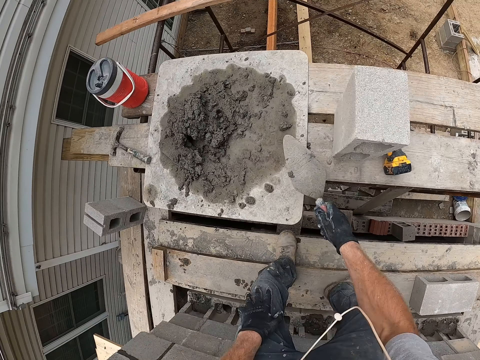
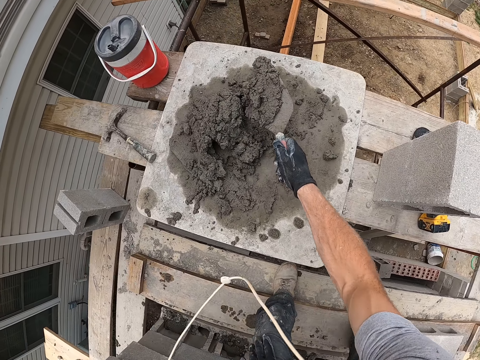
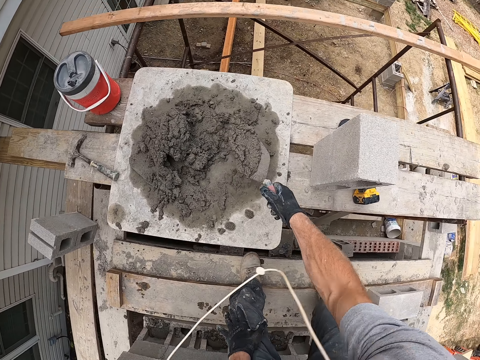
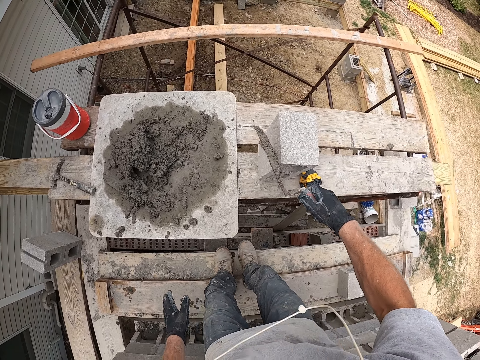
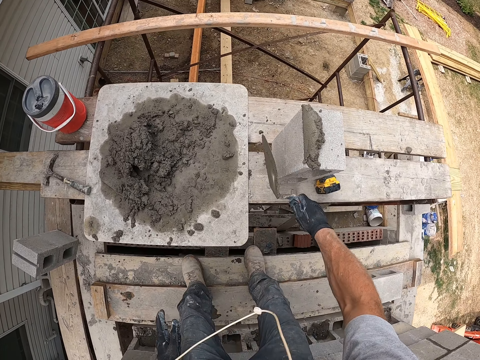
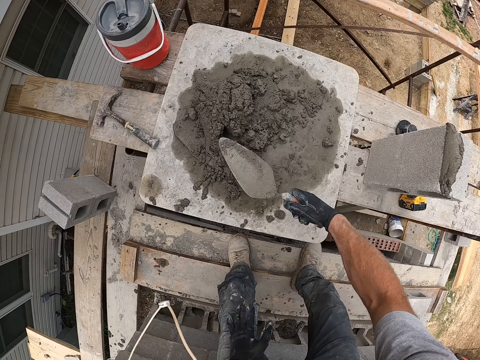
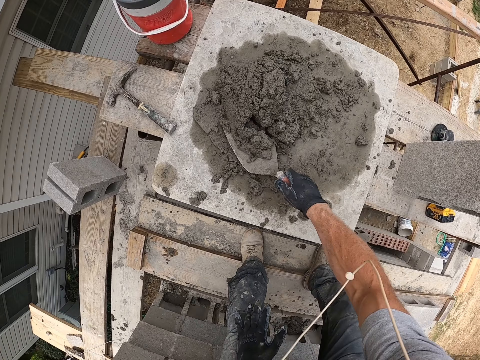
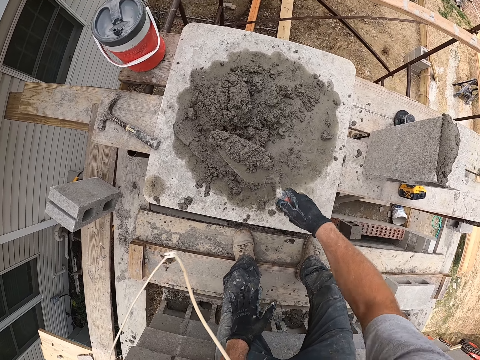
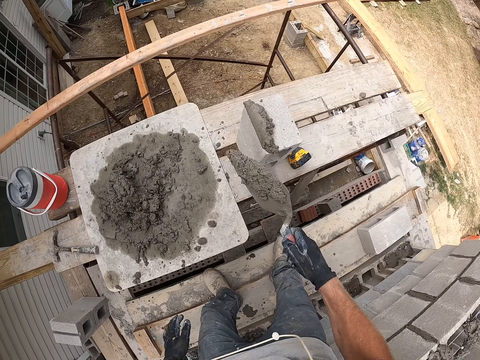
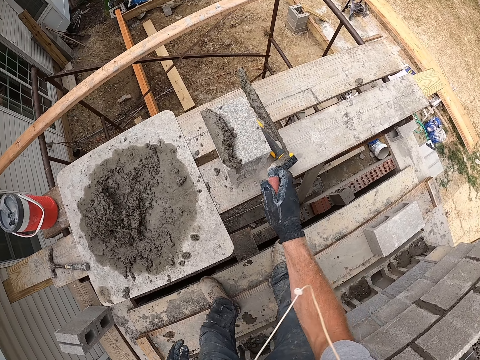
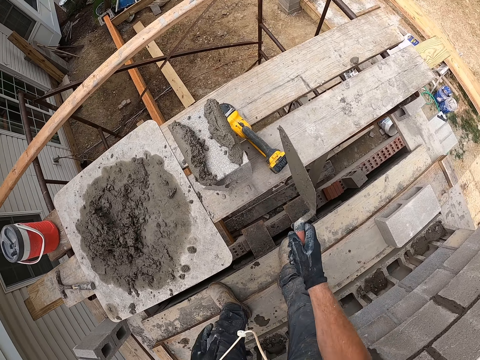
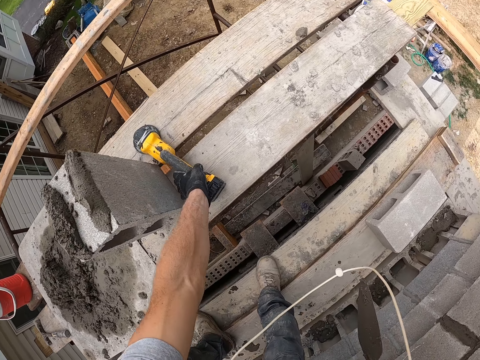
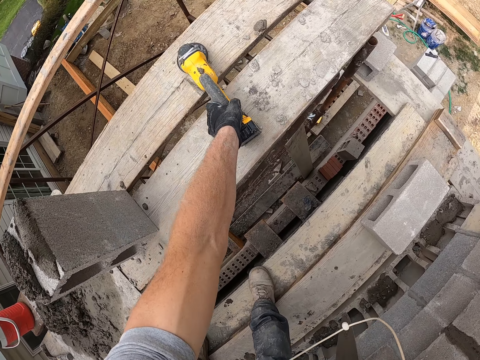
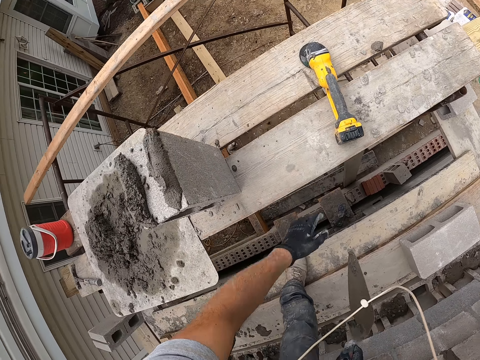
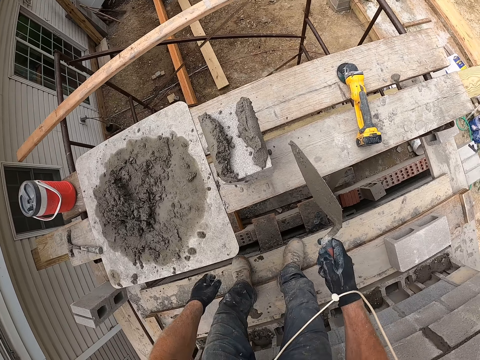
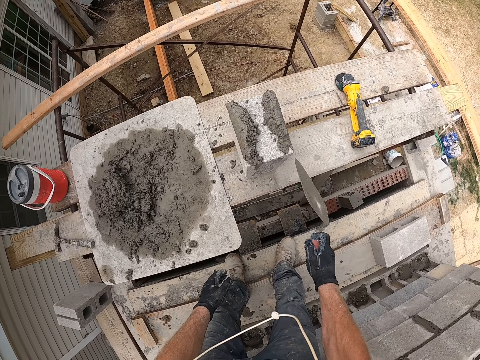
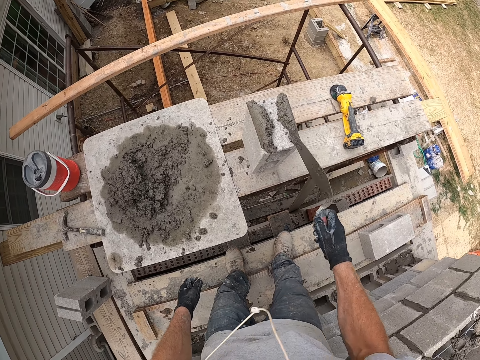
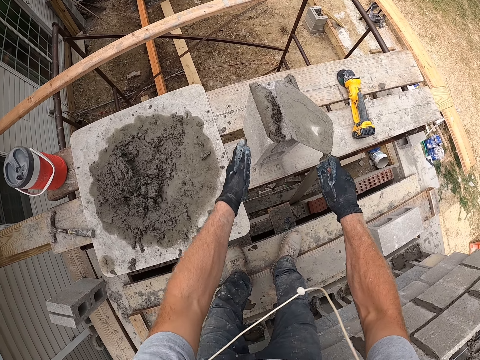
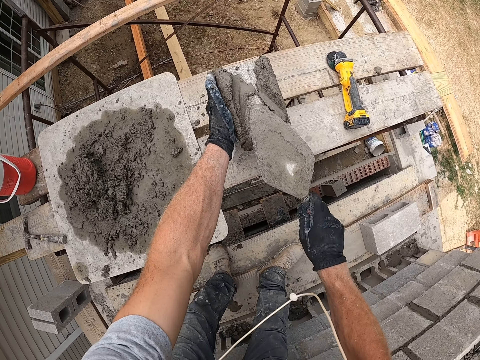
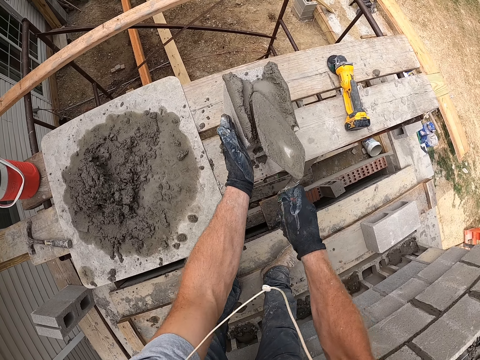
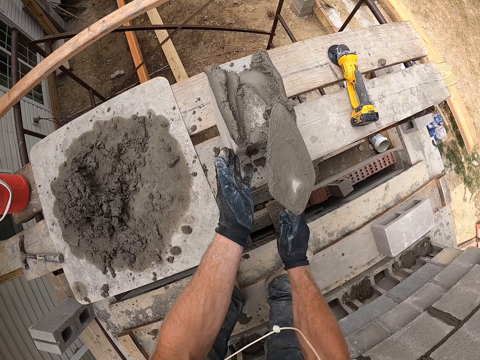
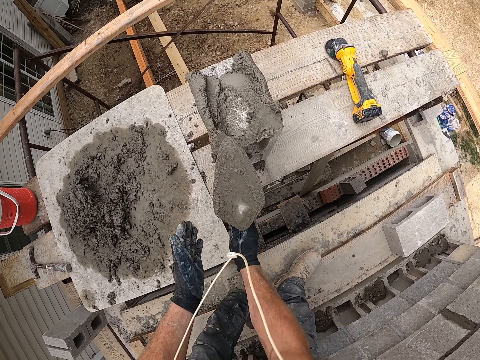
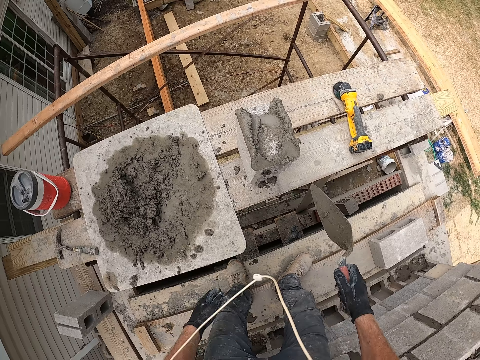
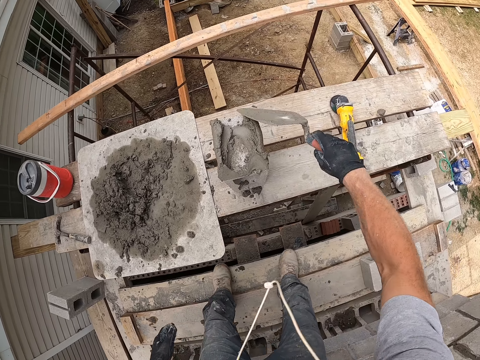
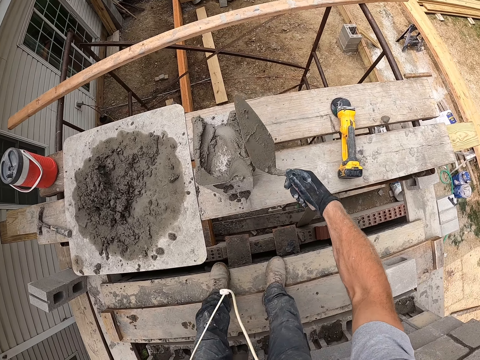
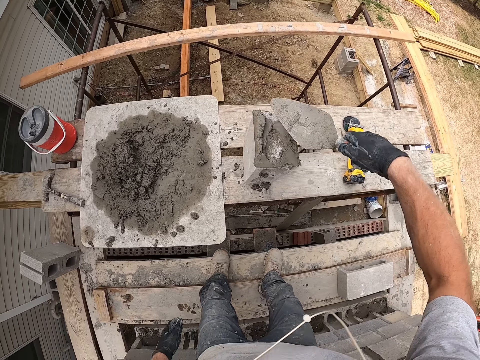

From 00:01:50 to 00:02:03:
The camera wearer scoops some cement from the piece of wood on the scaffold with the trowel in his right hand. He pours the cement on a block on the scaffold with the trowel in his right hand. He scoops some cement from the piece of wood on the scaffold with the trowel in his right hand. He pours the cement on the block on the scaffold with the trowel in his right hand. He picks a piece of metal from the scaffold with his left hand. He moves the grinder. He drops the piece of metal on the scaffold with his left hand. He scrapes cement mortar on the block with the trowel in his right hand. He touches the block on the scaffold with his left hand. He spreads the cement mortar on the block with the trowel in his right hand.

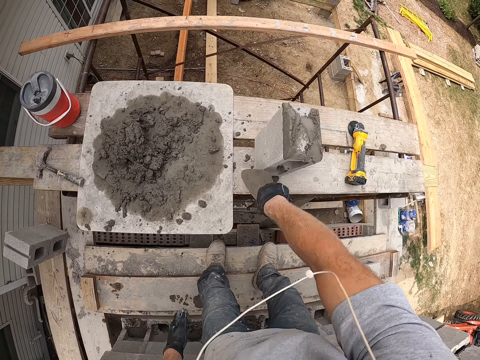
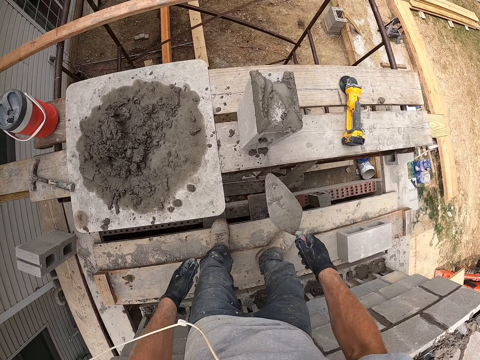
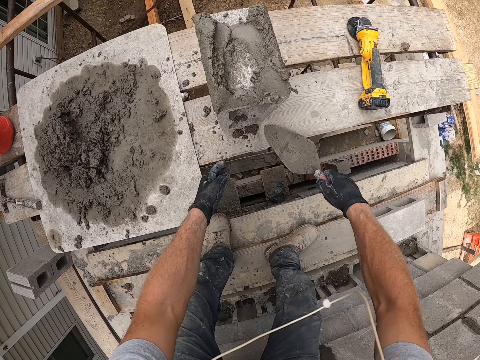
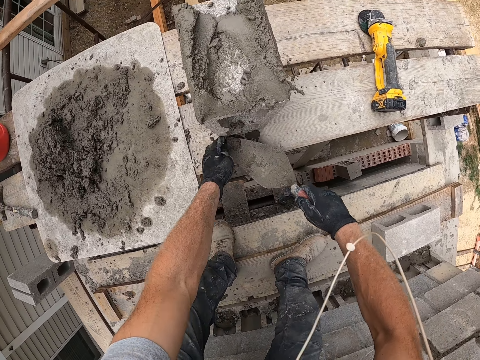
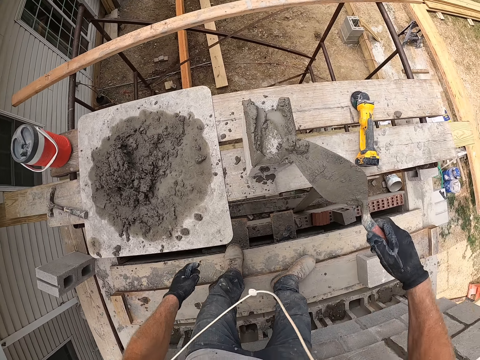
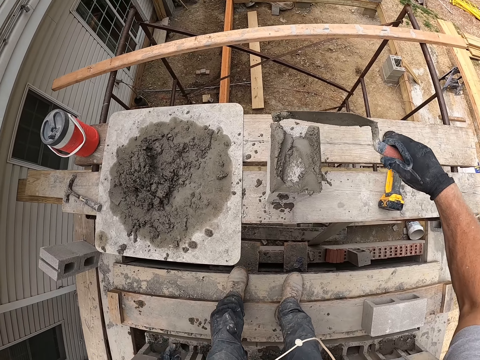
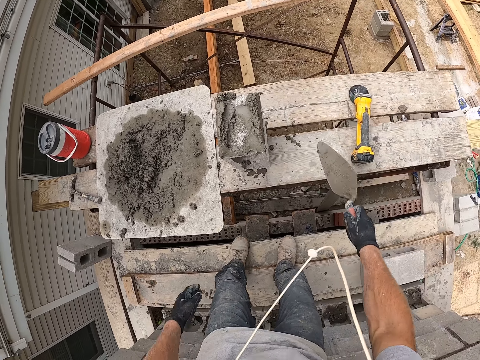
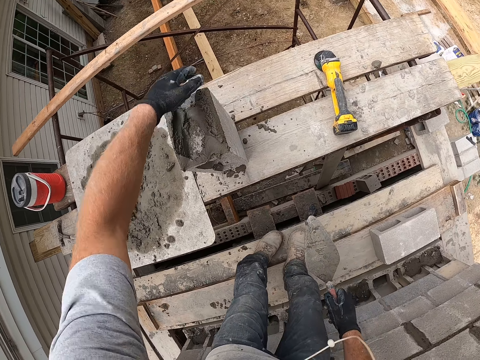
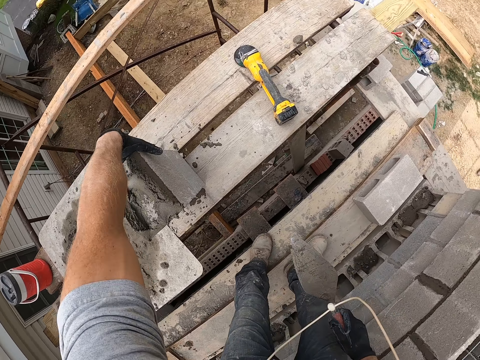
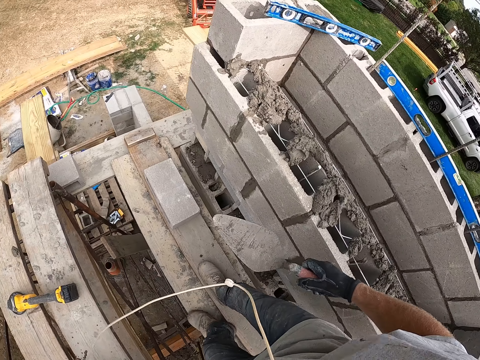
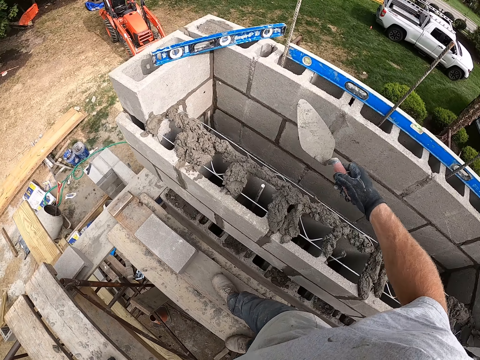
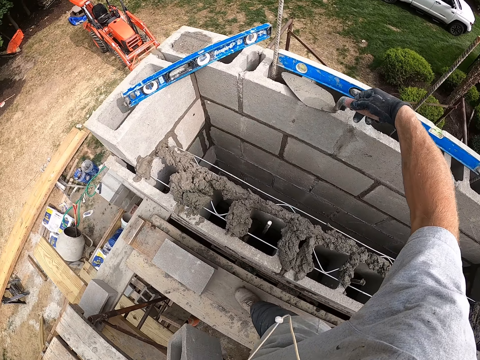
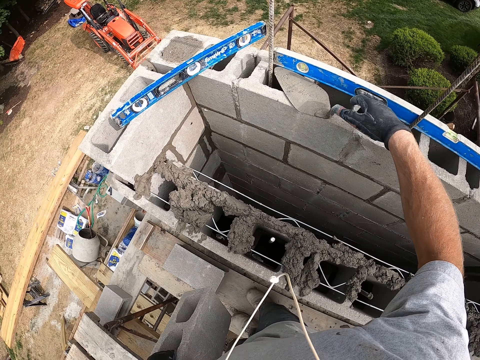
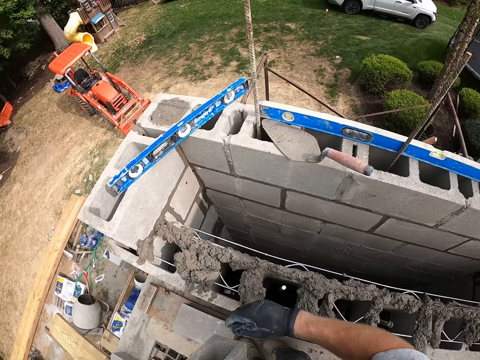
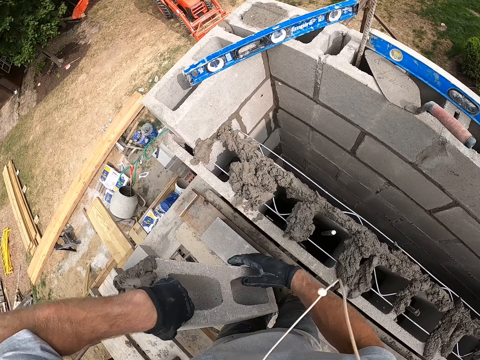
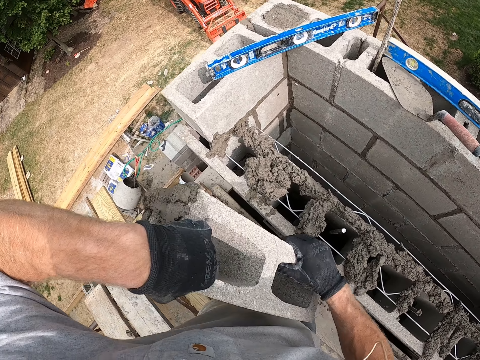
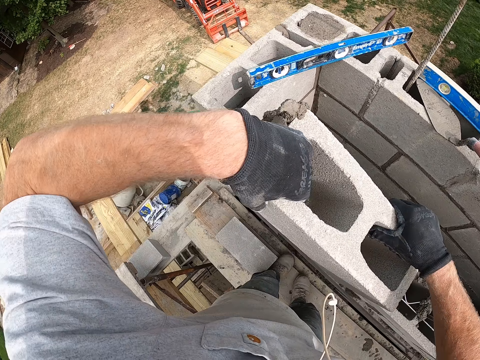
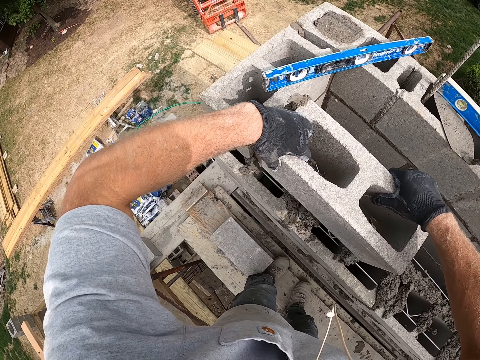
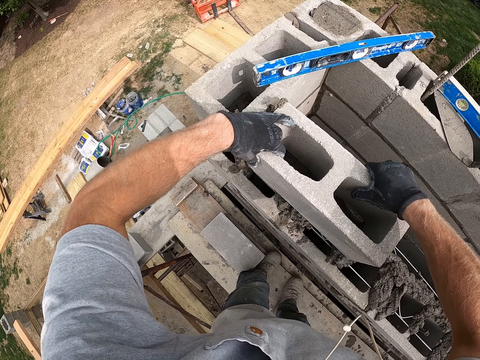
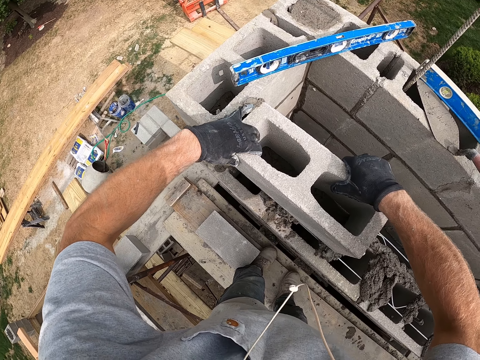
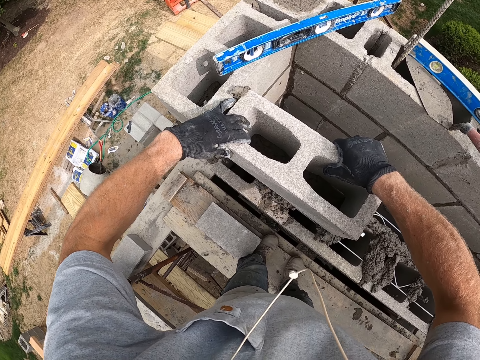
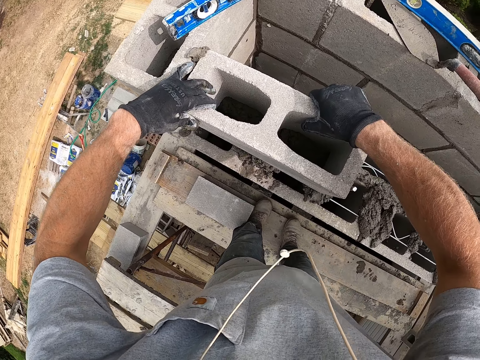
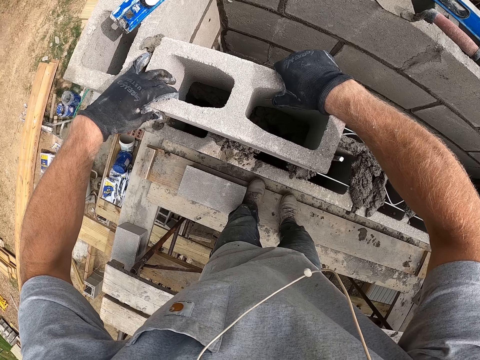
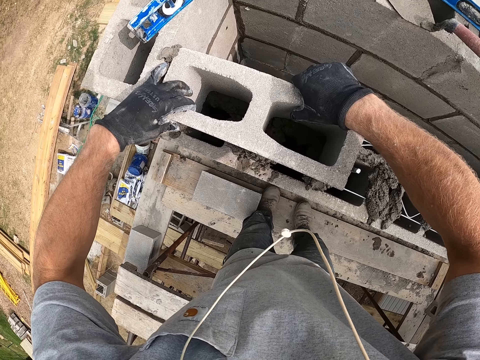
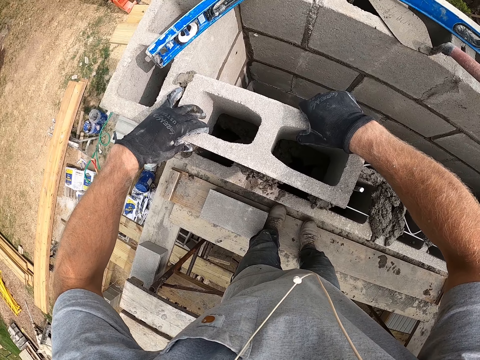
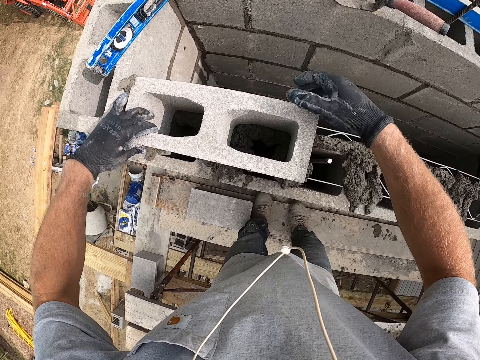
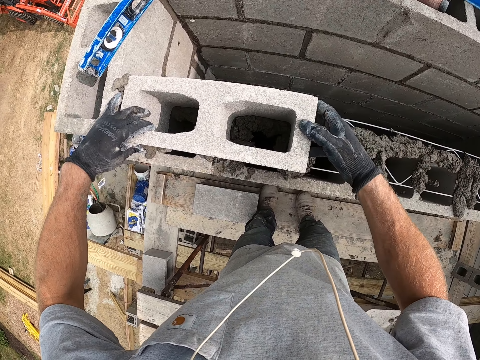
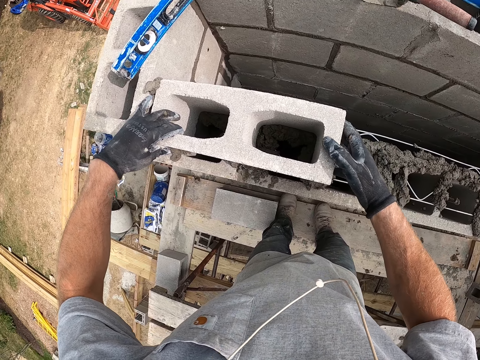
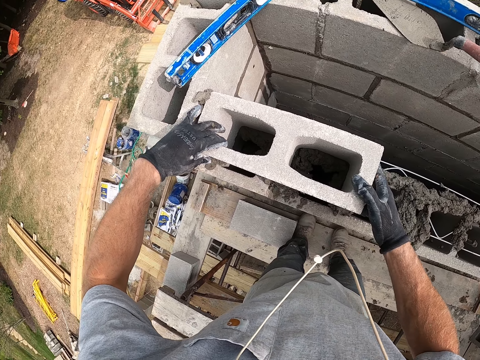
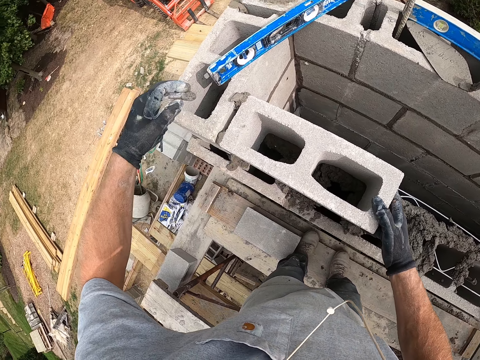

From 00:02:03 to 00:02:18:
The camera wearer scoops some cement with the trowel. He packs some cement from the scaffold with his left hand into the trowel. He spreads the cement on the brick. He pours the cement on the block on the scaffold with the trowel in his right hand. He picks the block from the scaffold with his left hand. He drops the trowel on the wall with his right hand. He holds the block with both hands. He drops the block on the wall on top of the other bricks with both hands.
